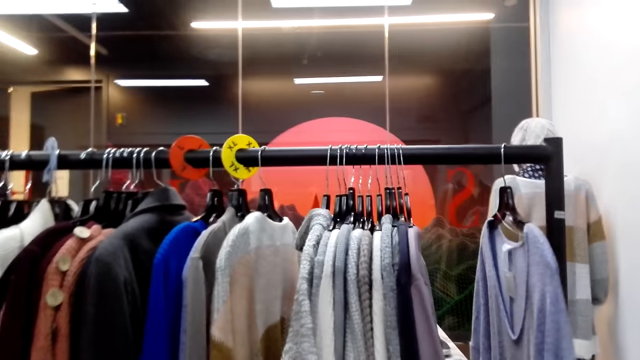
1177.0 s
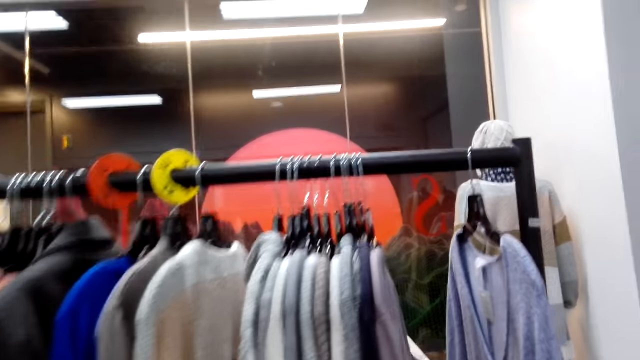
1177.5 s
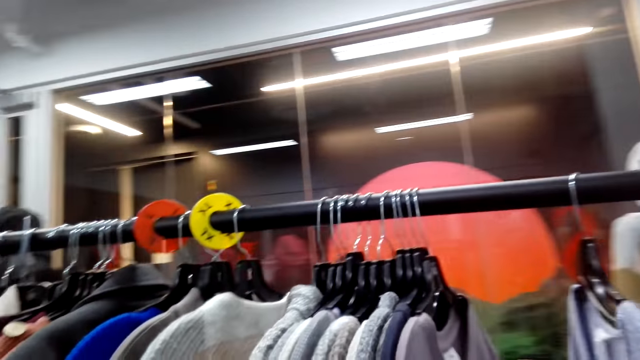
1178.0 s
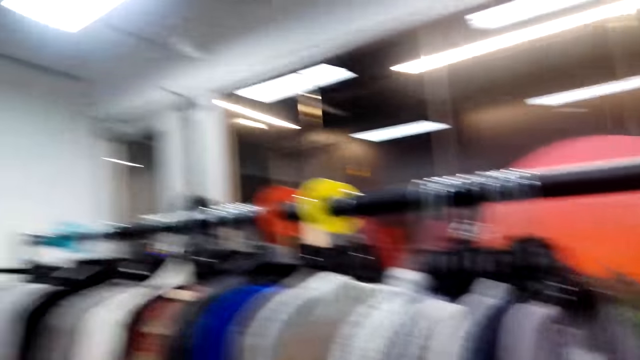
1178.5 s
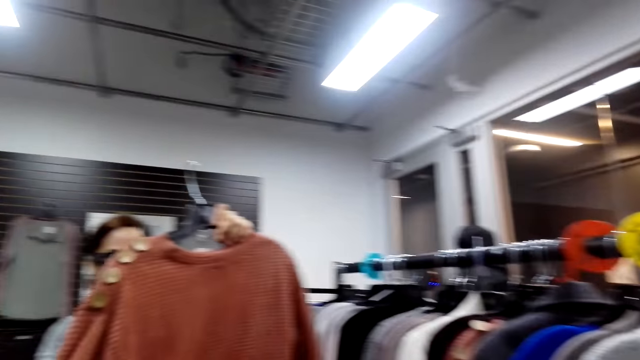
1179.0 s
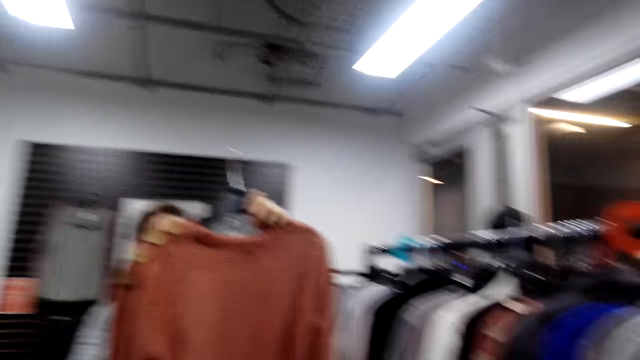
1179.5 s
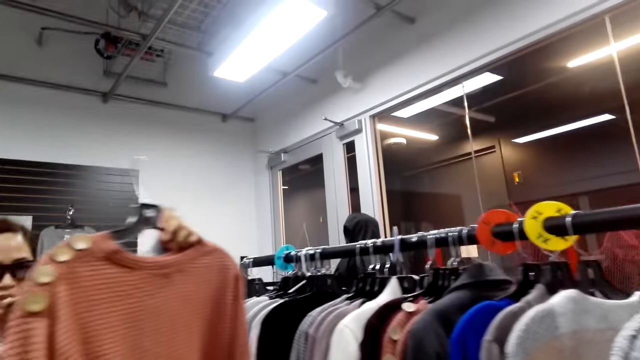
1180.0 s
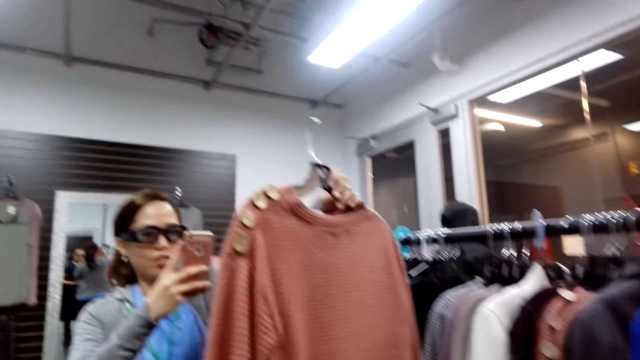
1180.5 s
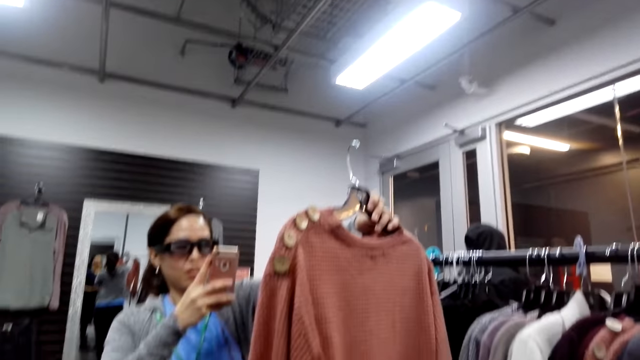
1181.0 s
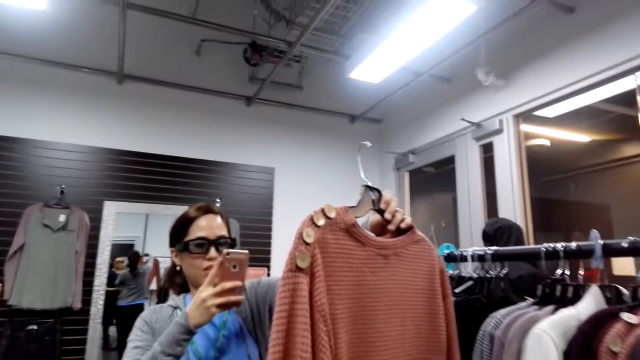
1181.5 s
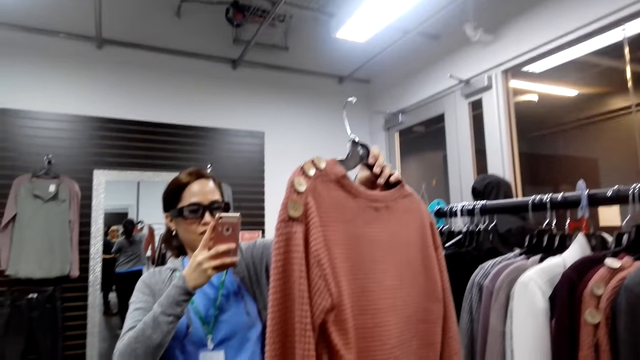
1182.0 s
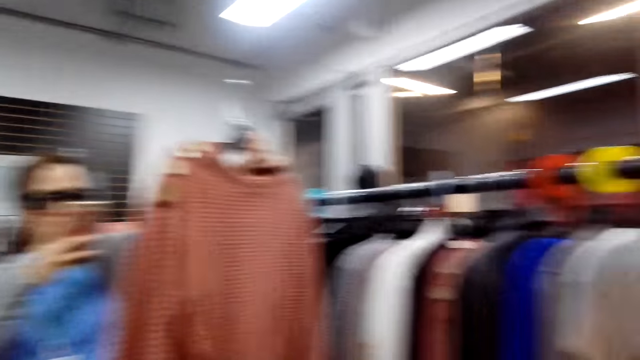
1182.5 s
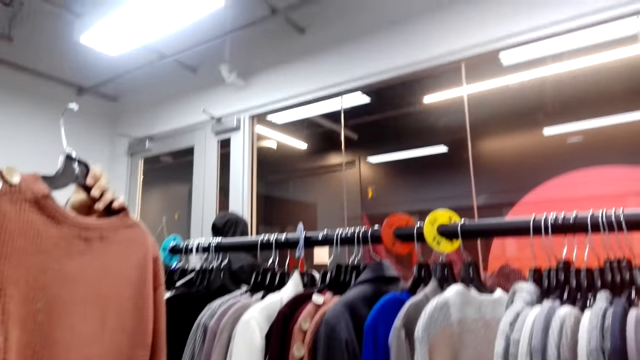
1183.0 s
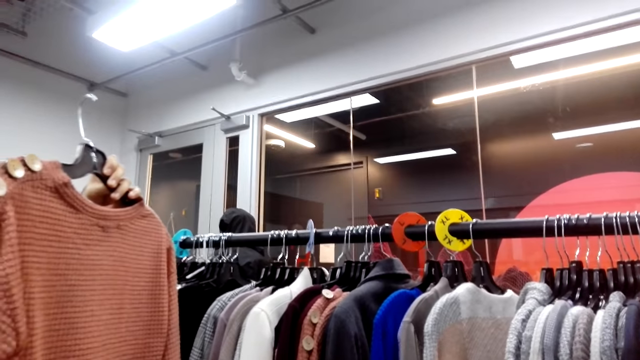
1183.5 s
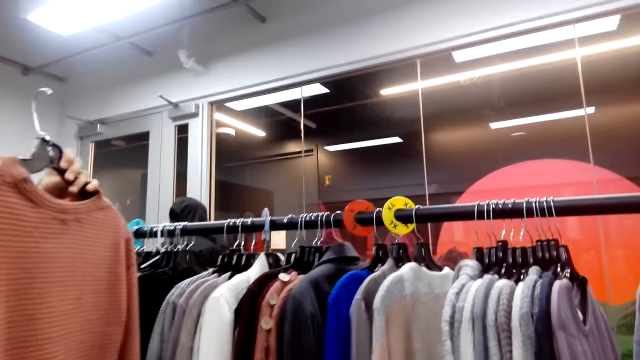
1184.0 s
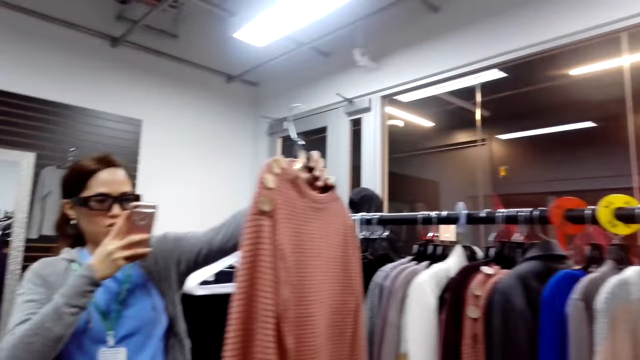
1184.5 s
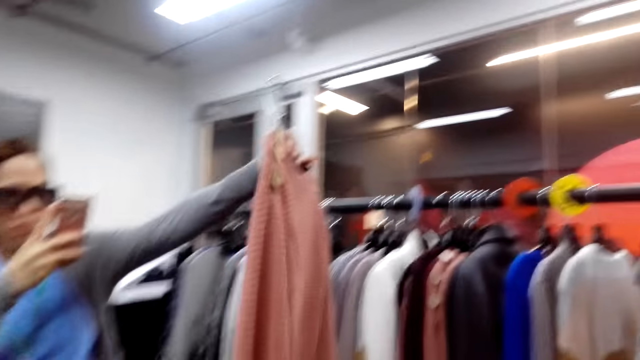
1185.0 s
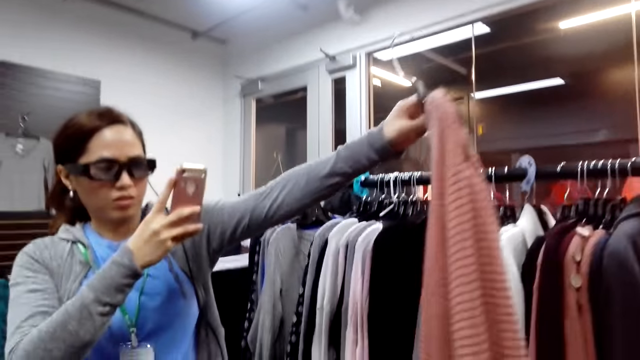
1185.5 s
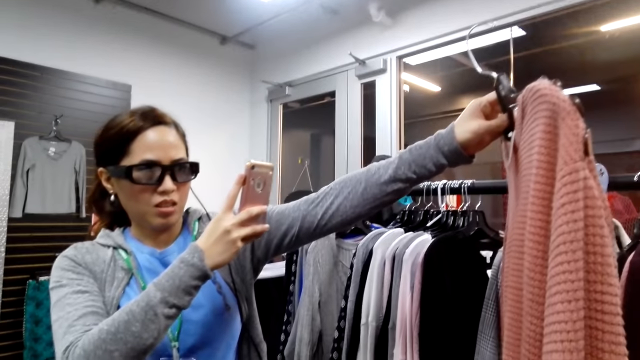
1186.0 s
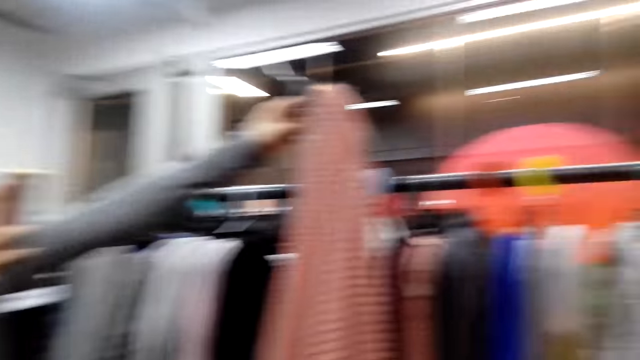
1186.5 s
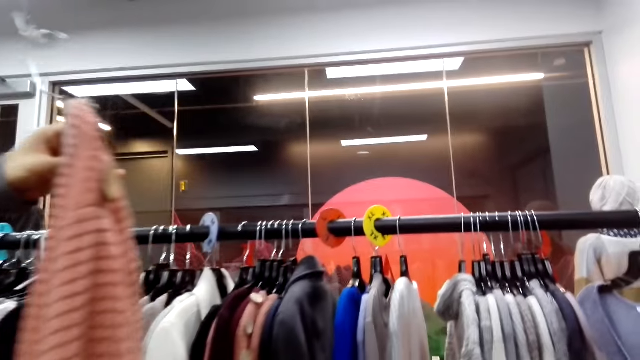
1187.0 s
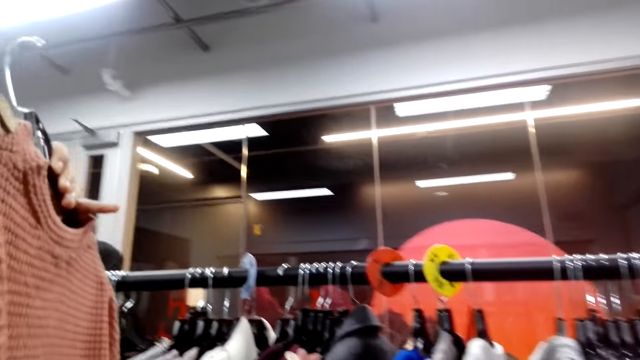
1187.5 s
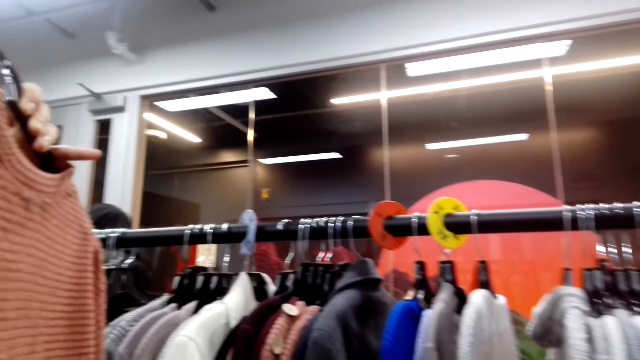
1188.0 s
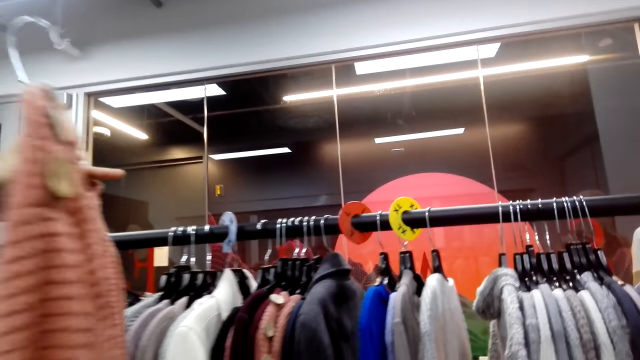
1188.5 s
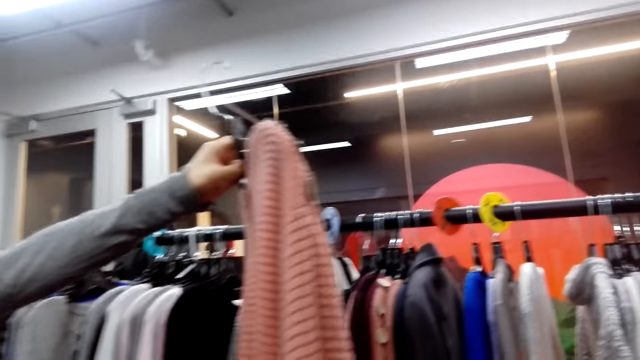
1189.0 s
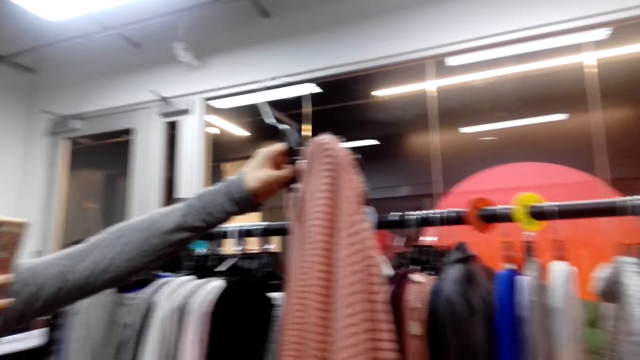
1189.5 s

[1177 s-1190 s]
A lady lifts a cloth. Another woman holds a jumper. The lady takes a photo of the jumper. The camera wearer looks around.

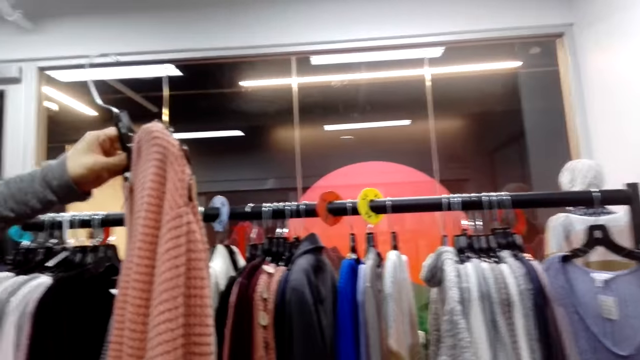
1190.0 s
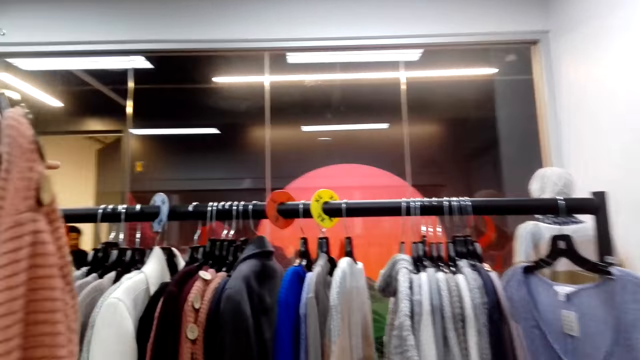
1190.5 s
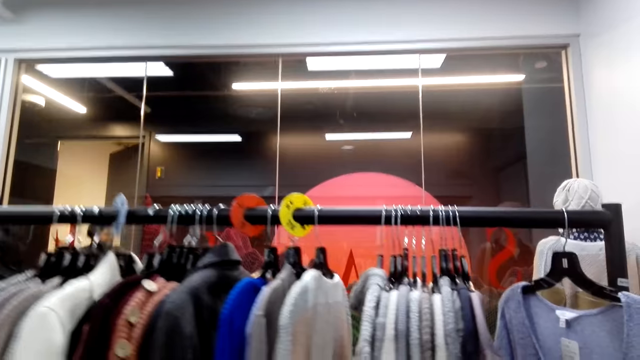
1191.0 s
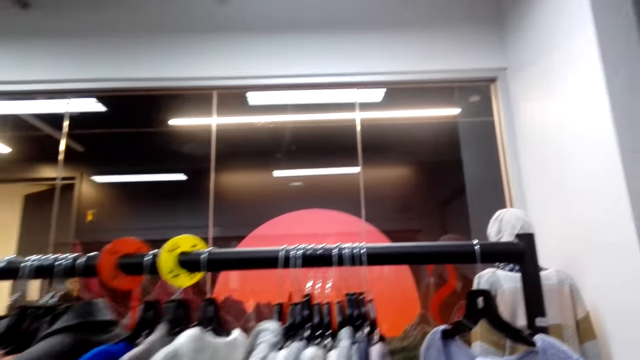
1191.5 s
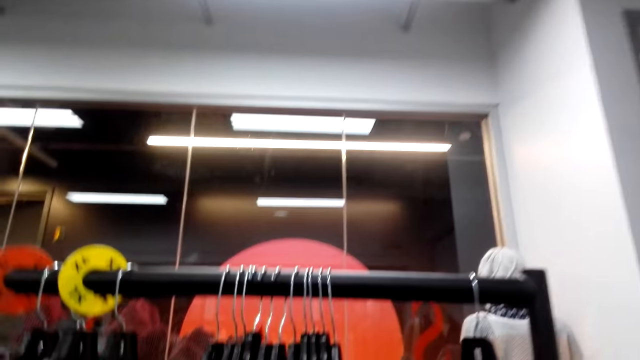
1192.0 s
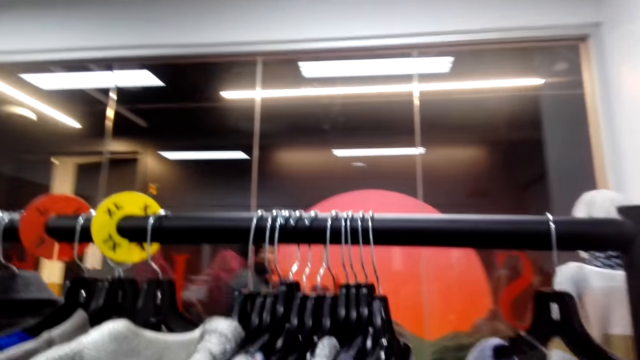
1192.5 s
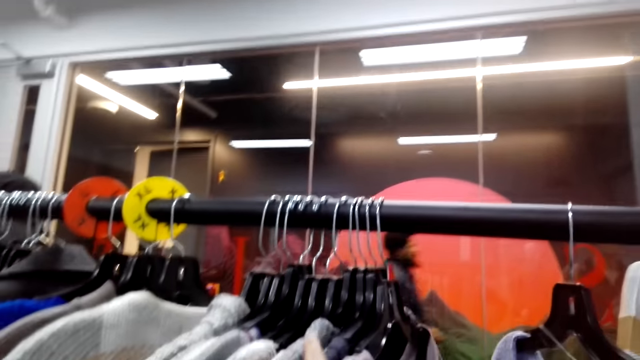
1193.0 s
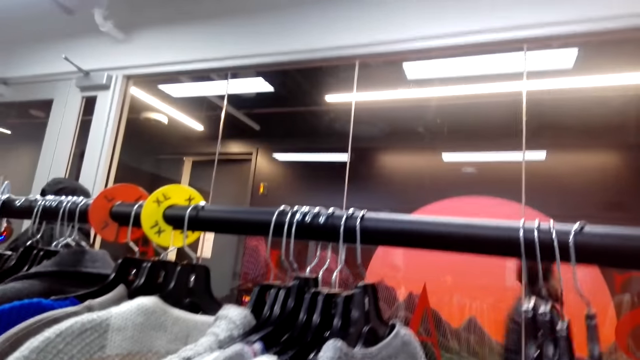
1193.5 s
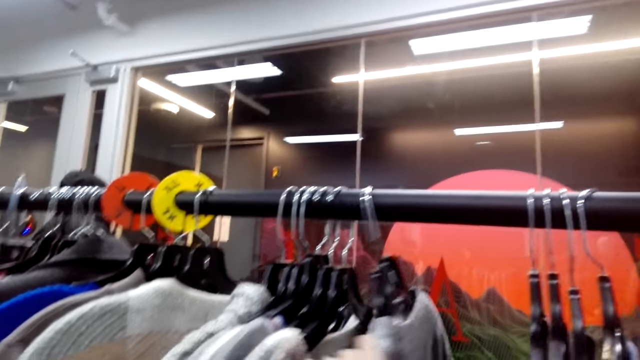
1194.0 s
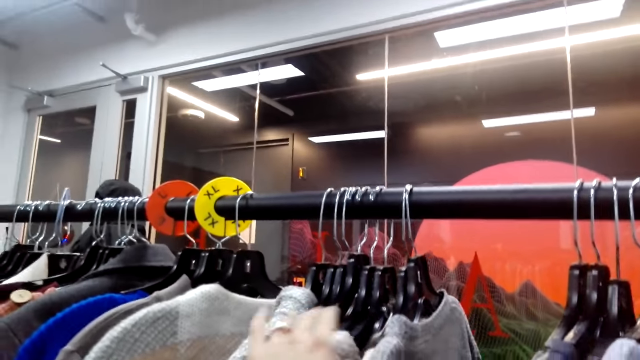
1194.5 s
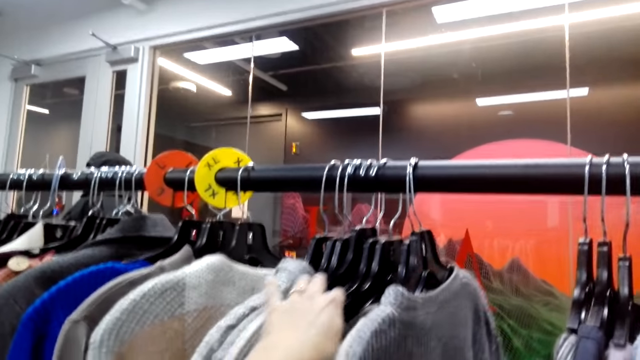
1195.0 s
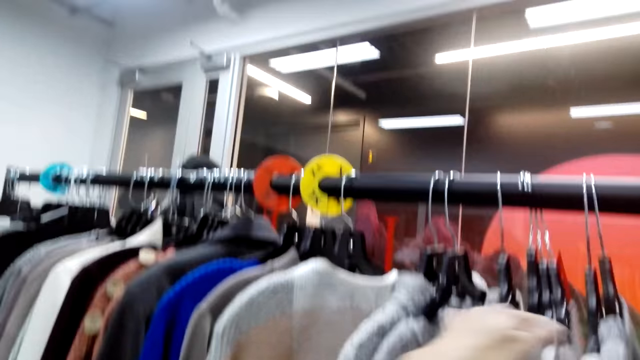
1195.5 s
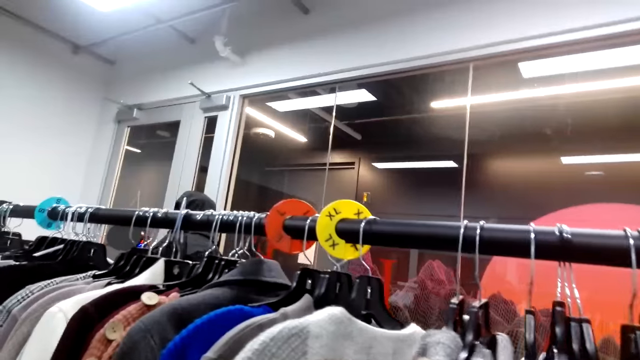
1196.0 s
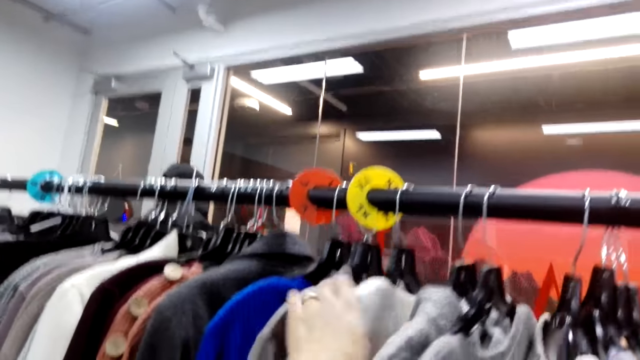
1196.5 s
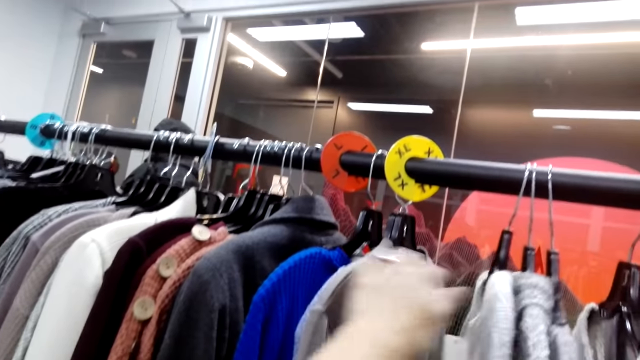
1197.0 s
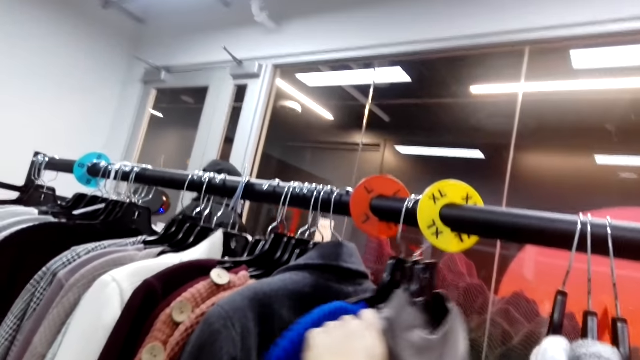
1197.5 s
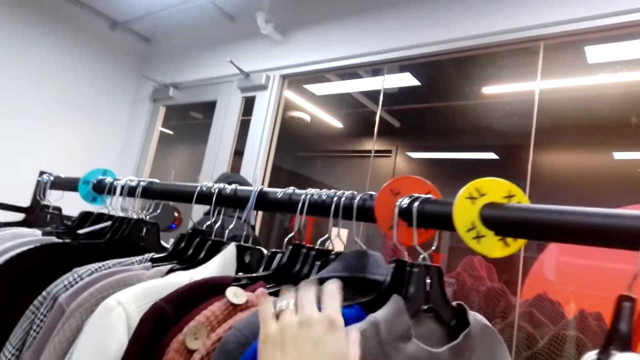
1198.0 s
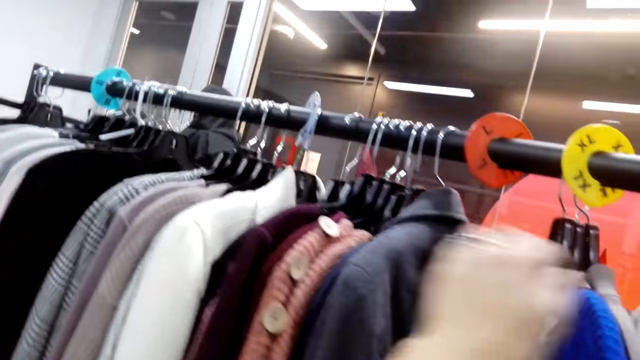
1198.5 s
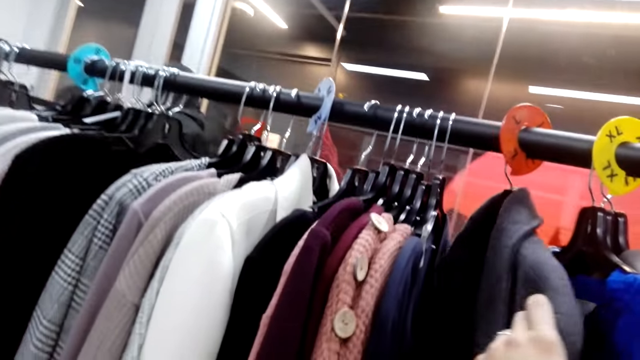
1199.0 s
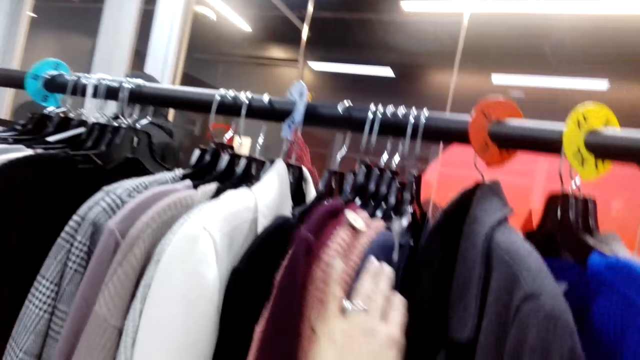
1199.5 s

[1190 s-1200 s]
A man moves around. The camera wearer pushes the clothes on the clothes rack.
